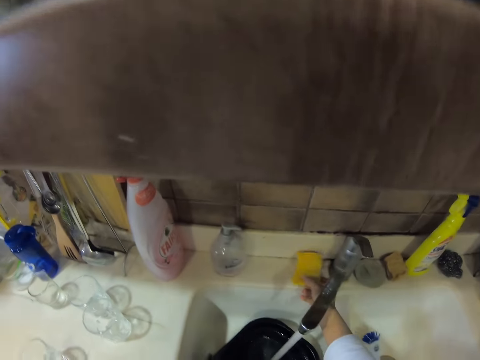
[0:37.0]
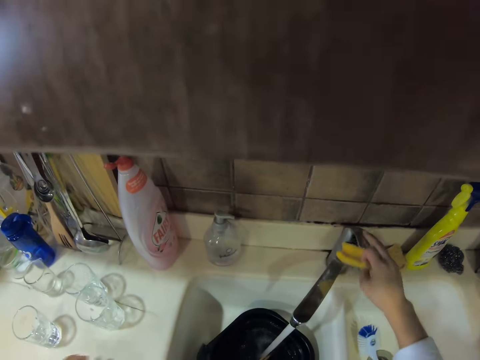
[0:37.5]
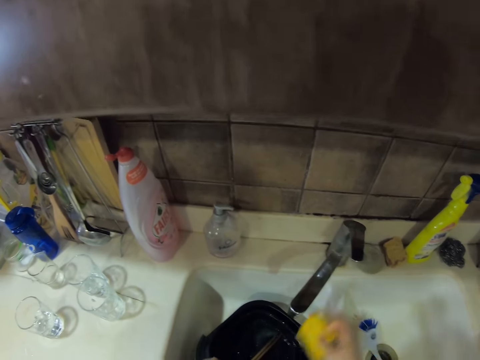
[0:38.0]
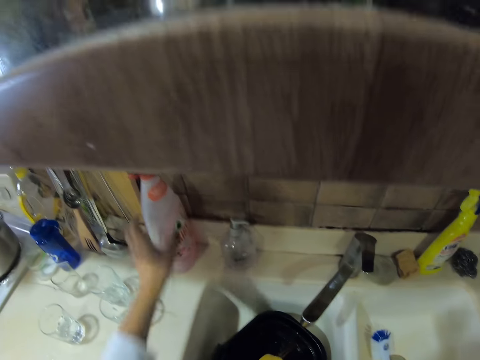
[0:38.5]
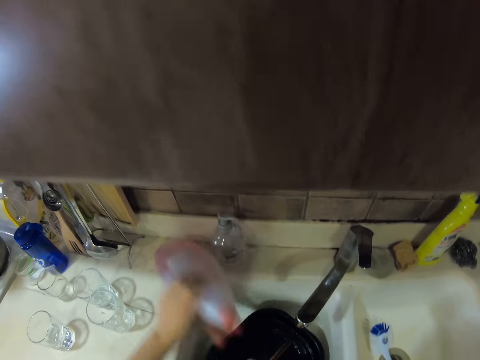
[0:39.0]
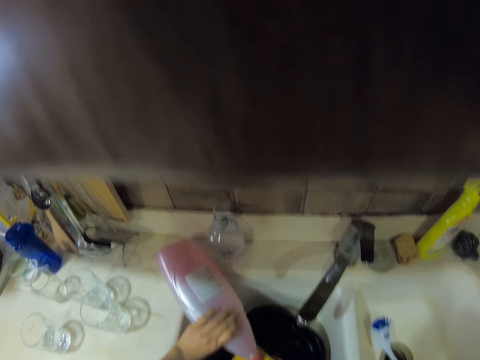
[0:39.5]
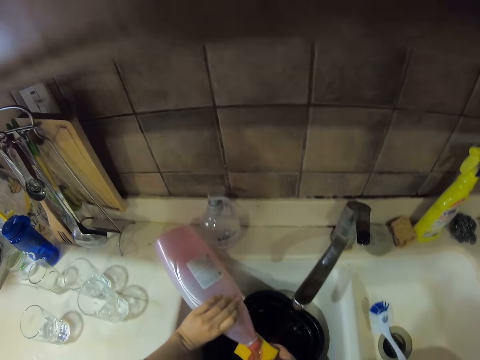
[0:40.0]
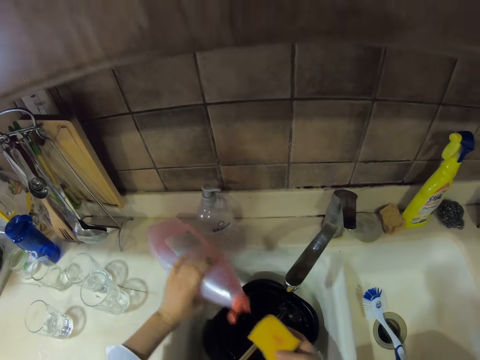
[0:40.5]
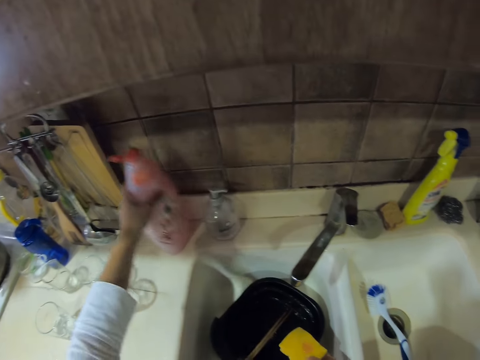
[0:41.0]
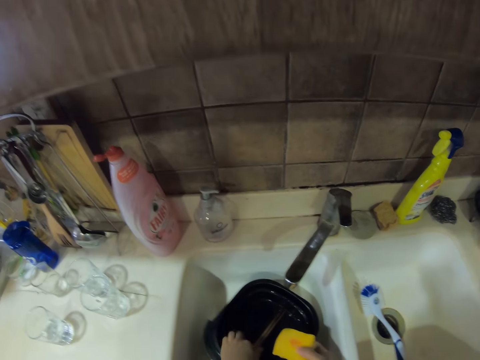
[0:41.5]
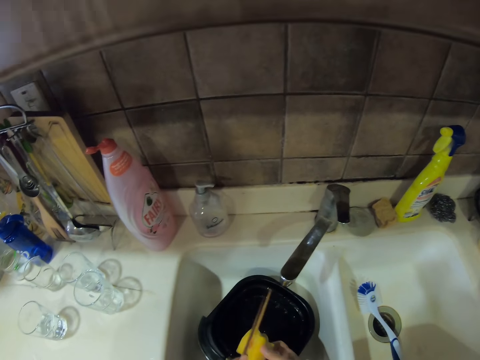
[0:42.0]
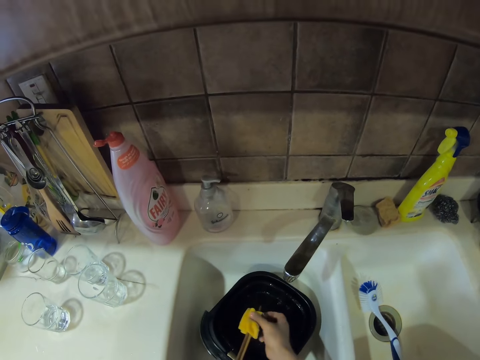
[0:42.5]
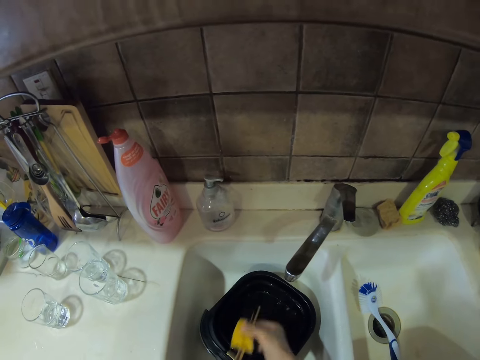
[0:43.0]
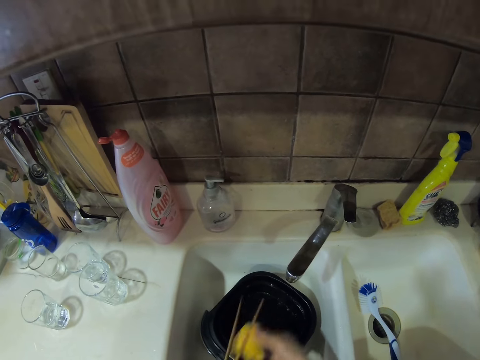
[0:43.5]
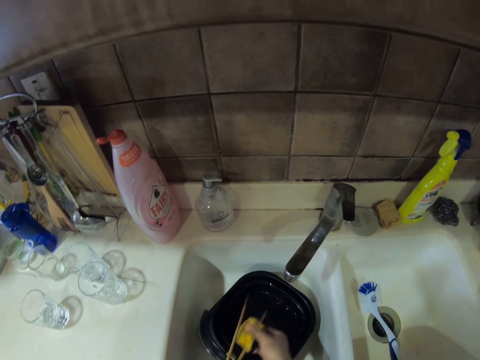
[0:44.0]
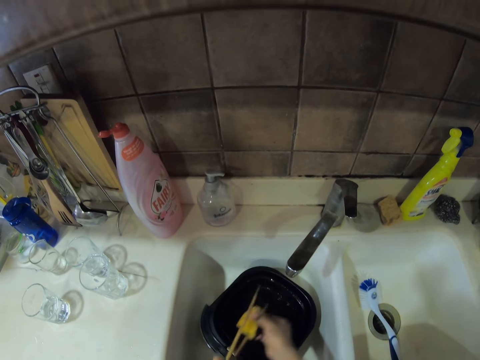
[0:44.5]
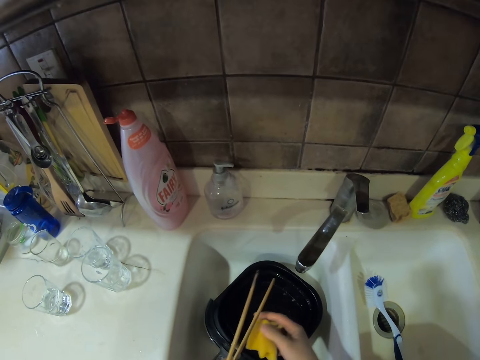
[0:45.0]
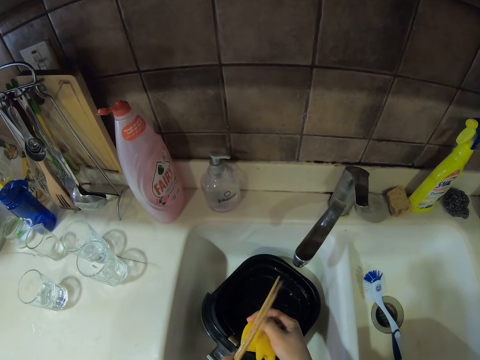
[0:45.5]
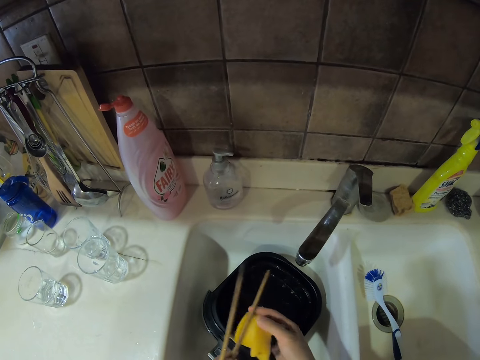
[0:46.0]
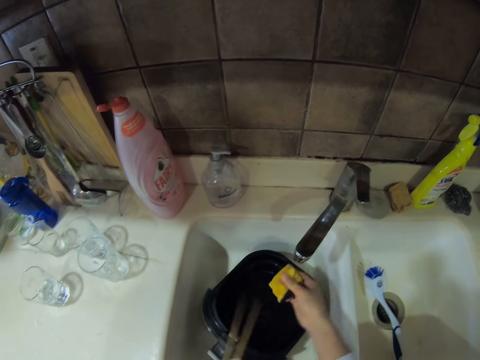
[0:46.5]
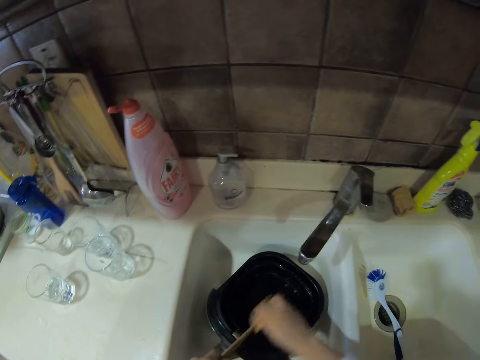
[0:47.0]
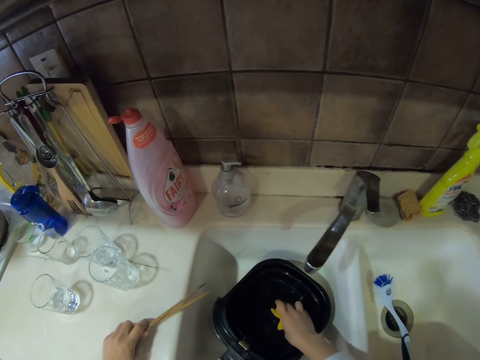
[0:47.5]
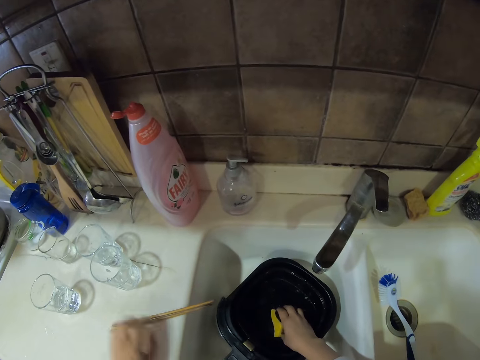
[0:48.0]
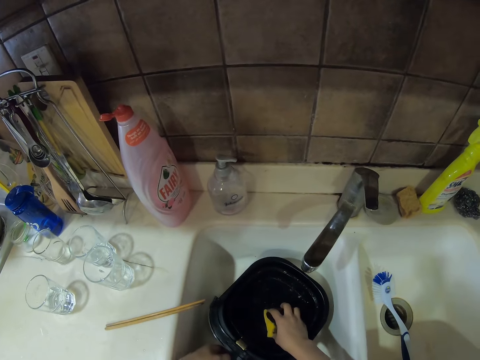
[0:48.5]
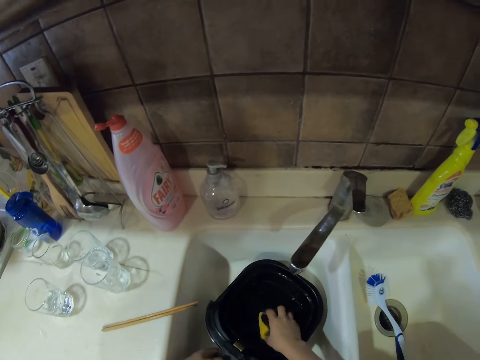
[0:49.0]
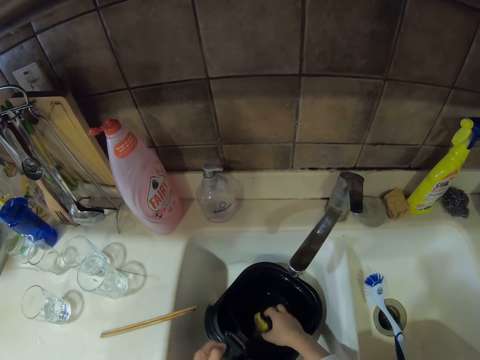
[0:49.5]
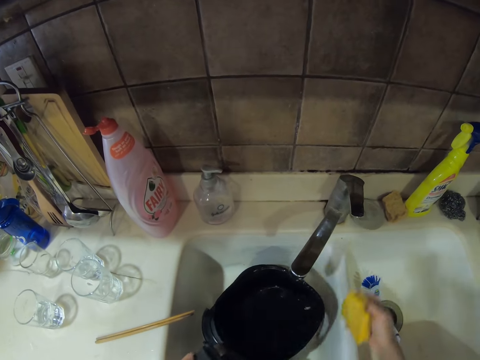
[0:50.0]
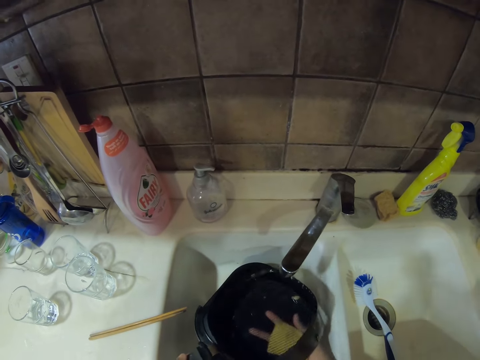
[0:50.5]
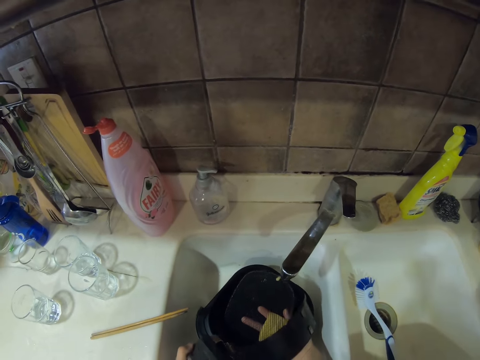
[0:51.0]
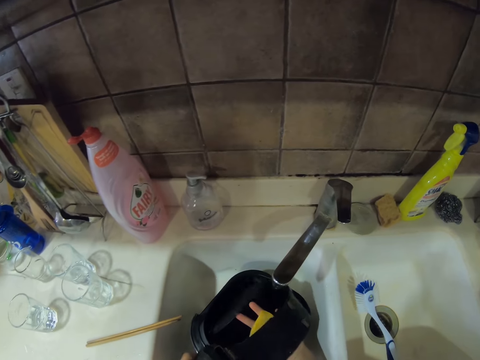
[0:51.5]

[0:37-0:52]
The camera wearer rinses her hand. She picks up a sponge. She turns off the tap. She picks up a soap bottle. She pours soap on the sponge. She places the soap bottle on the countertop. She picks up the chopsticks. She cleans the chopsticks. She places the chopsticks on the countertop. She picks up a bowl. She places the bowl in the sink. She picks up a lid. She is scrubbing pans.

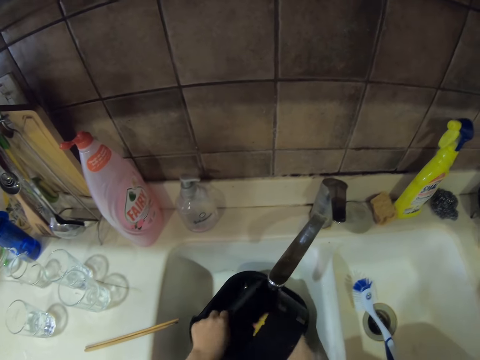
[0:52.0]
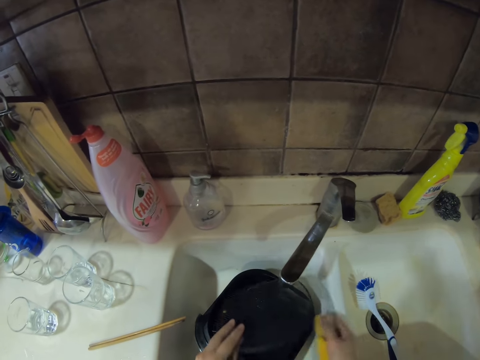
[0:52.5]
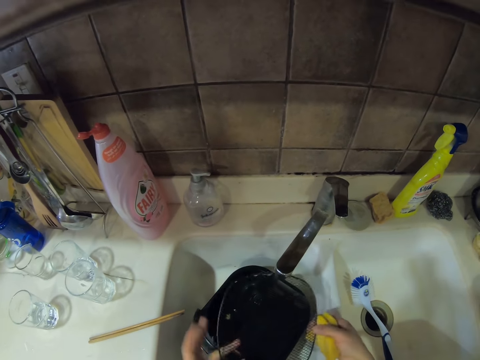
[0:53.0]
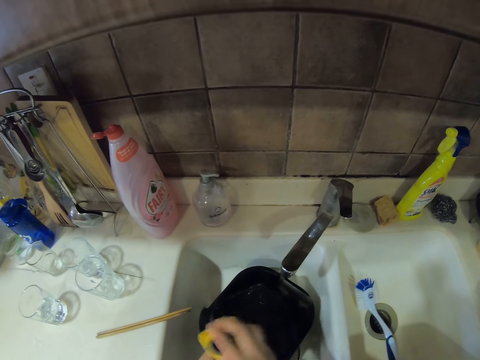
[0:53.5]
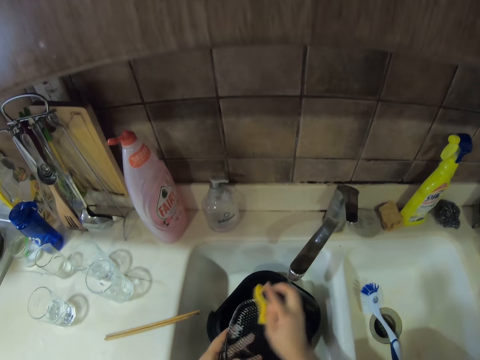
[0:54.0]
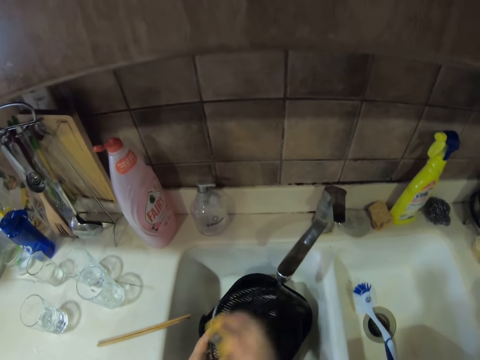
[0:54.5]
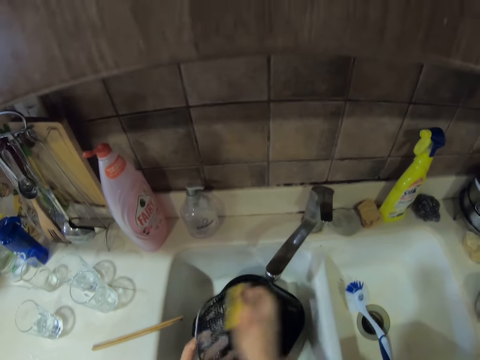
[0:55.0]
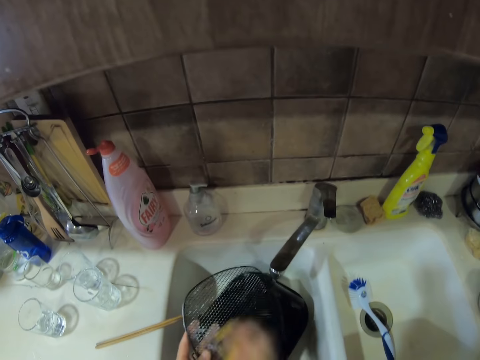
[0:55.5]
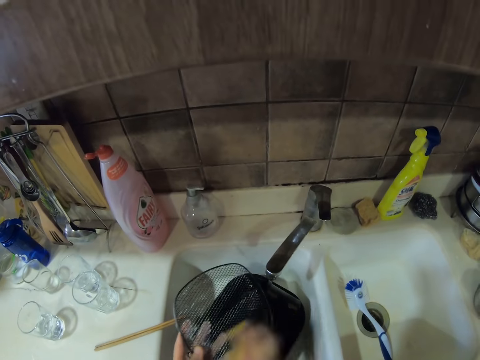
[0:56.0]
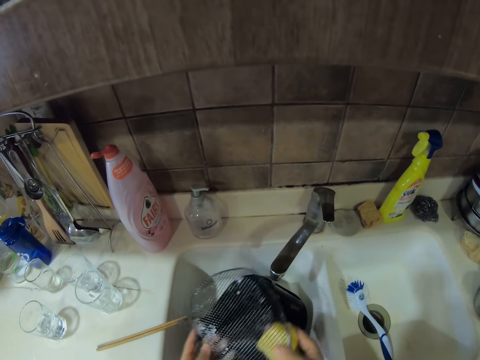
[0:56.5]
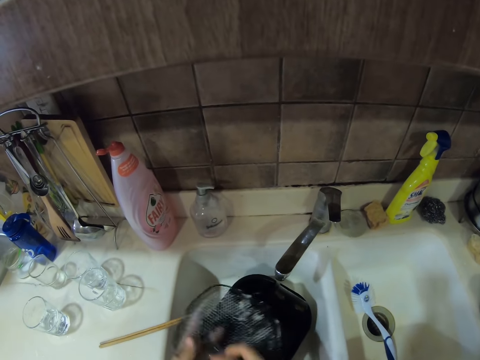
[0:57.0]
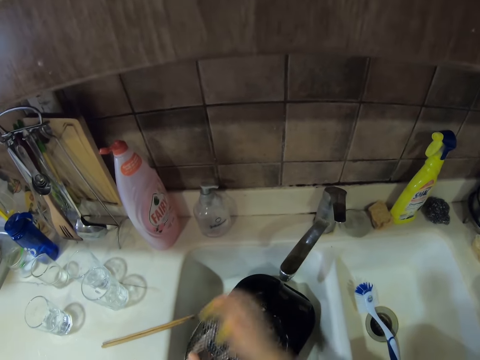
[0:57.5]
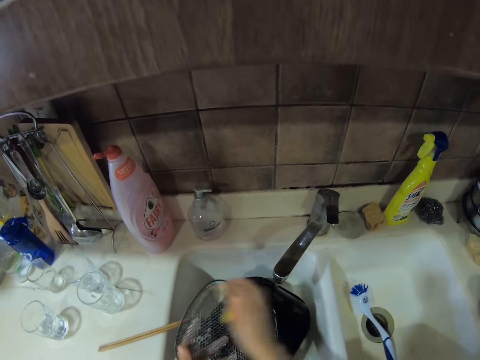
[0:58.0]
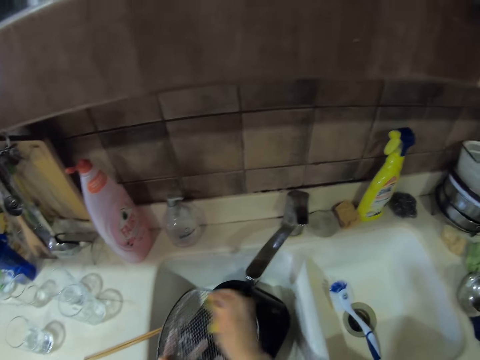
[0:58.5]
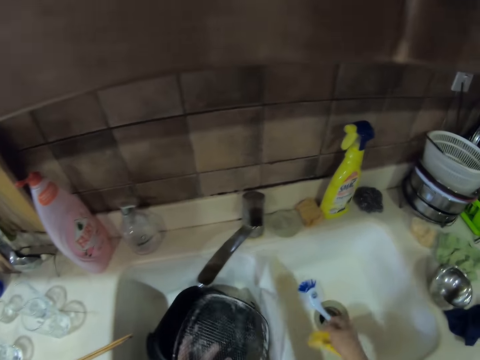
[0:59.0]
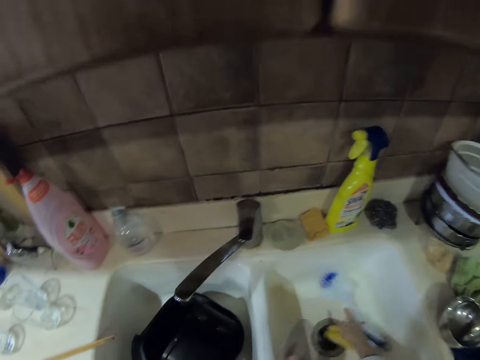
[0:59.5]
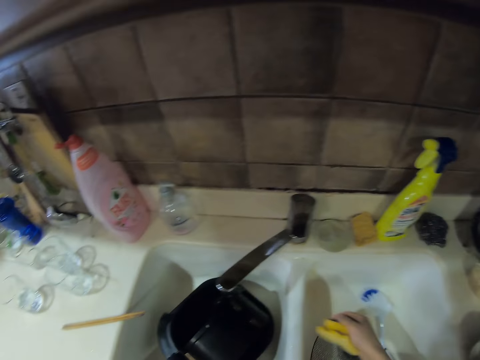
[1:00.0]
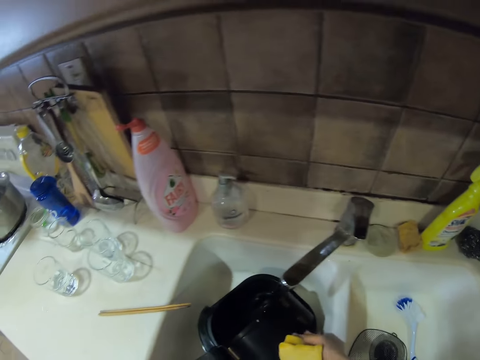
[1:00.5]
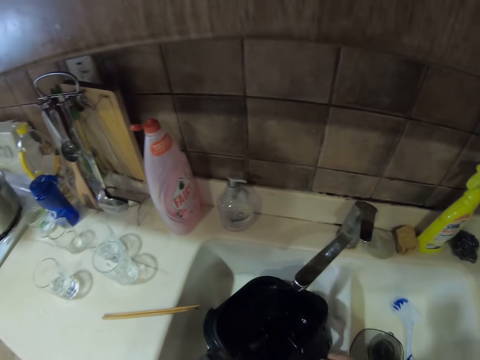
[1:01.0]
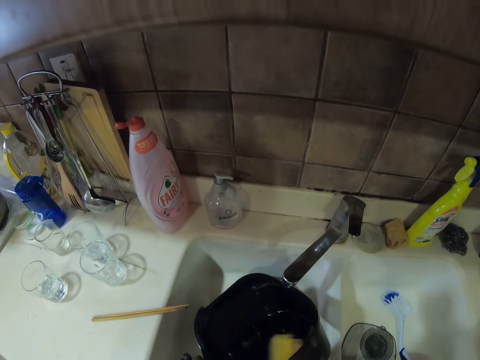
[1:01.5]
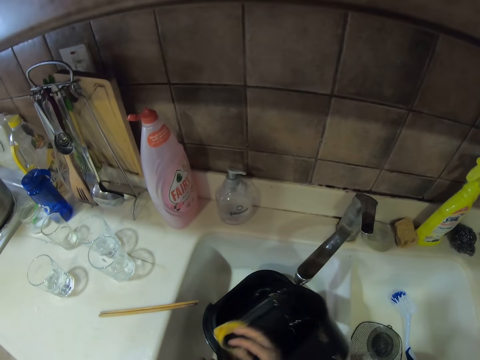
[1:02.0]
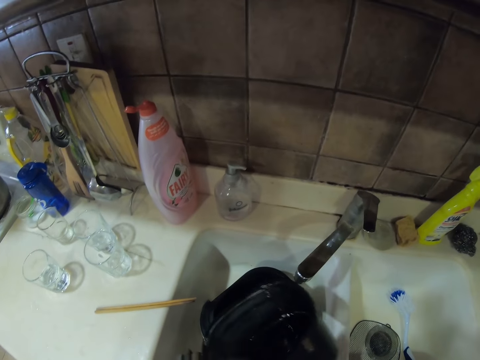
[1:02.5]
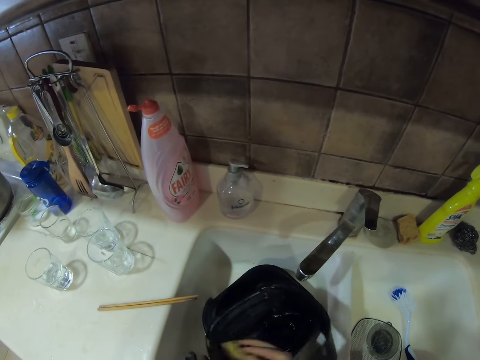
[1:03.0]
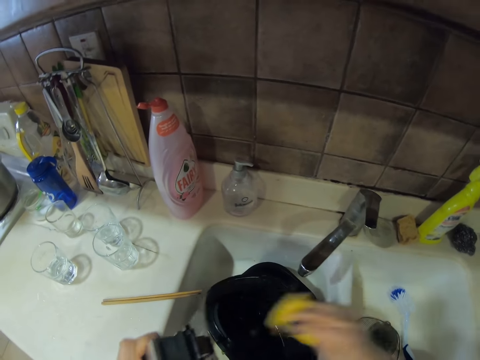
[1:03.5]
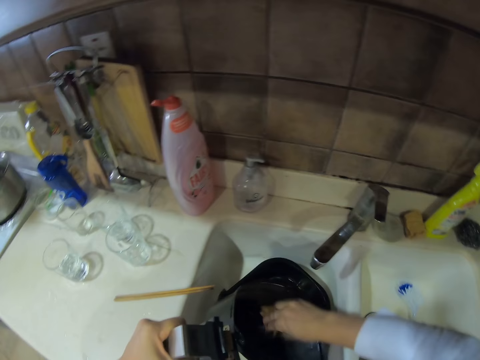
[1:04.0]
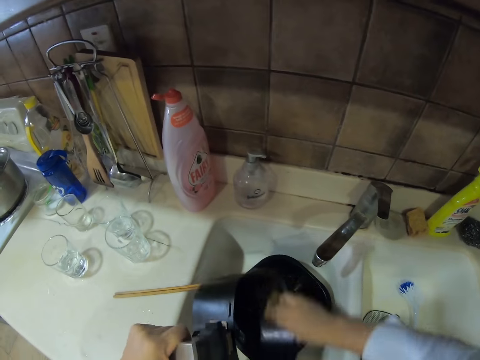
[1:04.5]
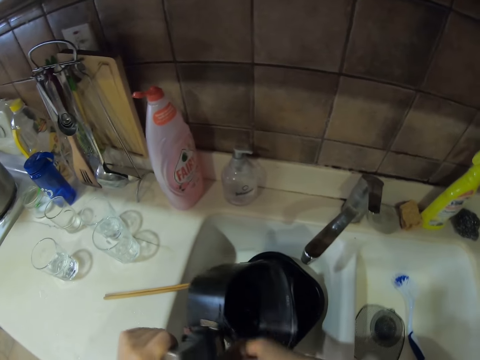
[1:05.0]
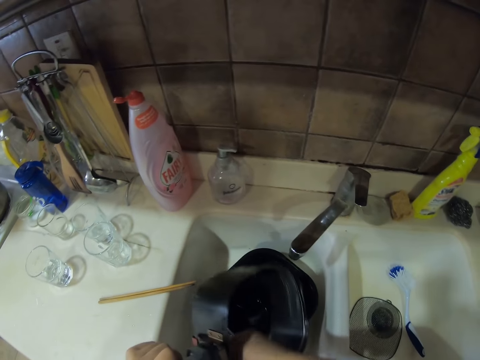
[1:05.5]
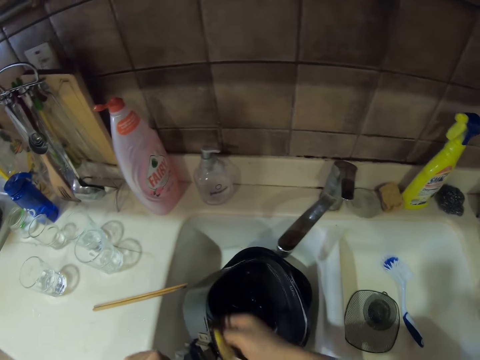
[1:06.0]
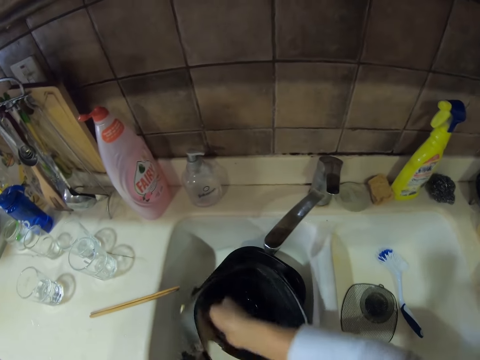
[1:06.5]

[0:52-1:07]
The camera wearer cleans the bowl. They put the lid in the sink. They pick up a utensil. They clean the utensil.
